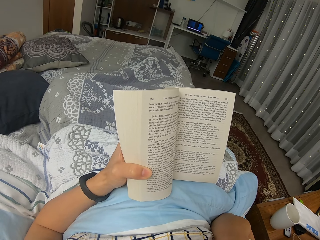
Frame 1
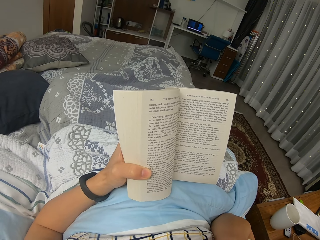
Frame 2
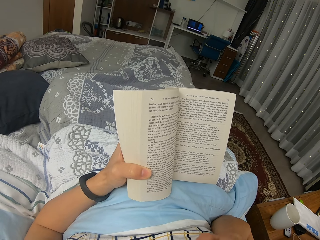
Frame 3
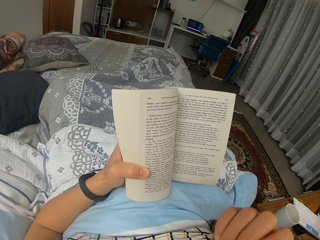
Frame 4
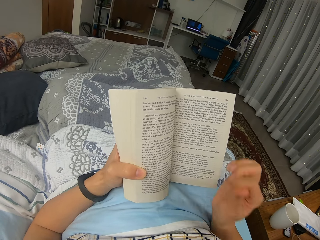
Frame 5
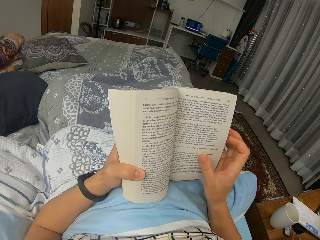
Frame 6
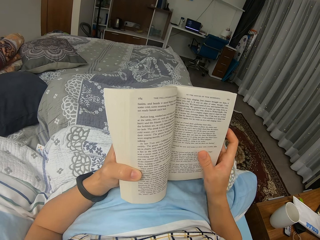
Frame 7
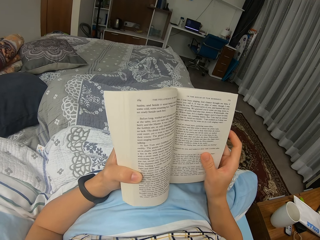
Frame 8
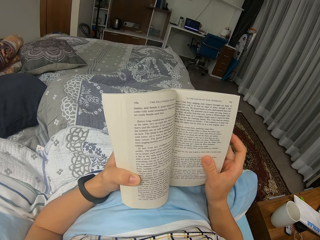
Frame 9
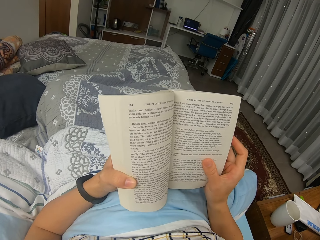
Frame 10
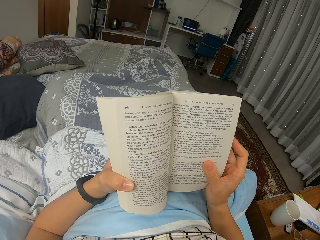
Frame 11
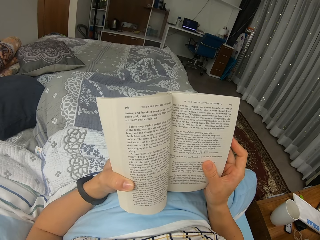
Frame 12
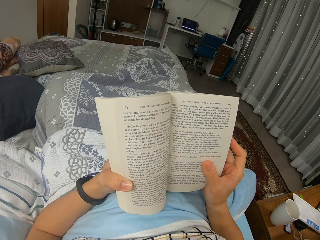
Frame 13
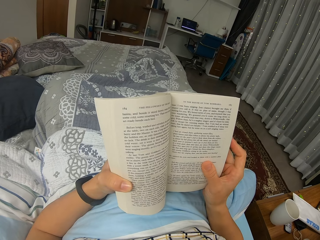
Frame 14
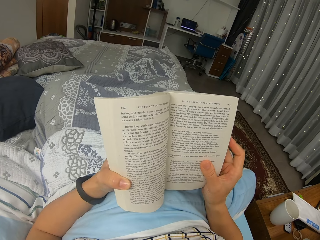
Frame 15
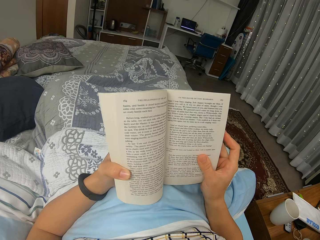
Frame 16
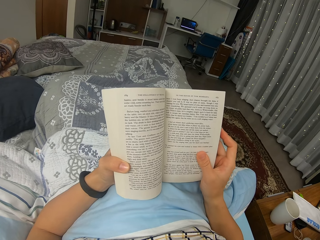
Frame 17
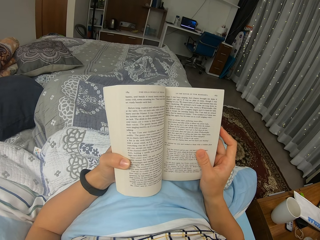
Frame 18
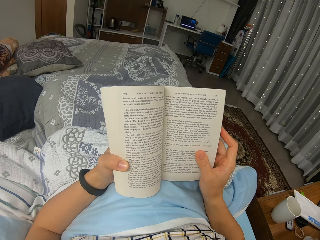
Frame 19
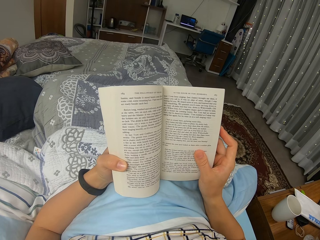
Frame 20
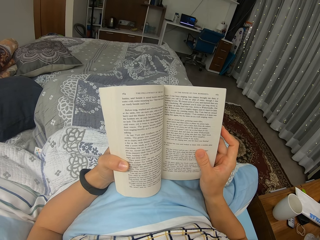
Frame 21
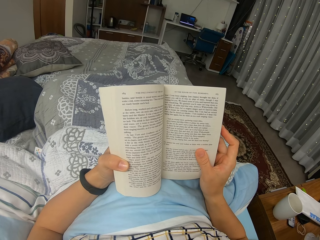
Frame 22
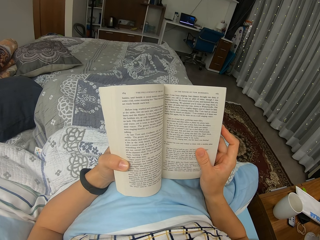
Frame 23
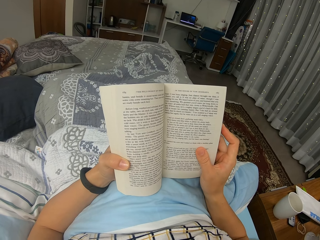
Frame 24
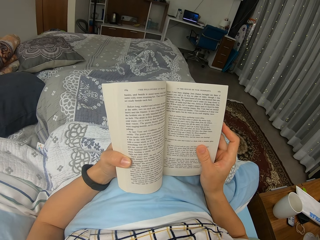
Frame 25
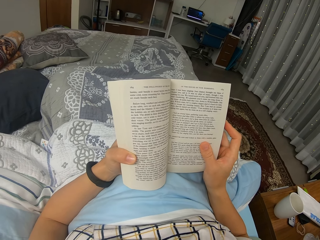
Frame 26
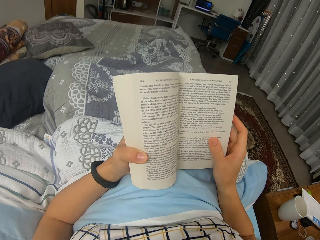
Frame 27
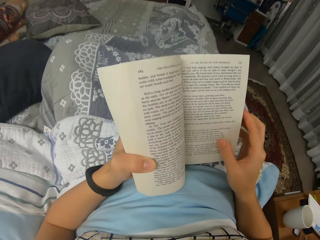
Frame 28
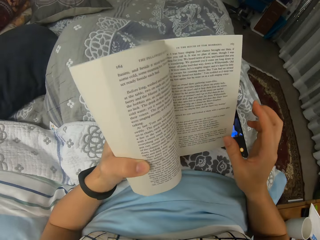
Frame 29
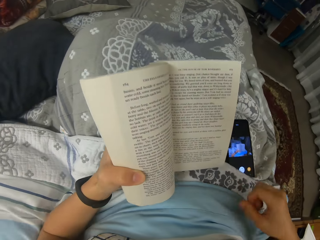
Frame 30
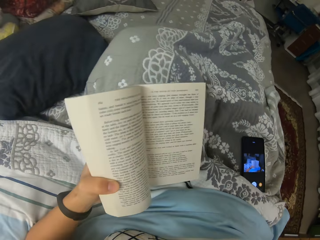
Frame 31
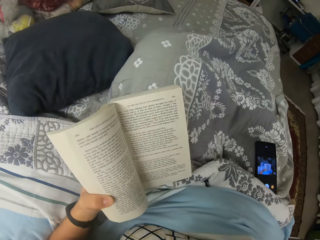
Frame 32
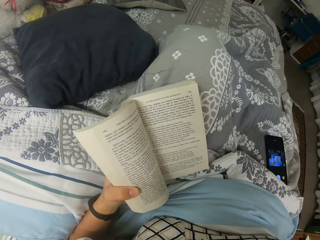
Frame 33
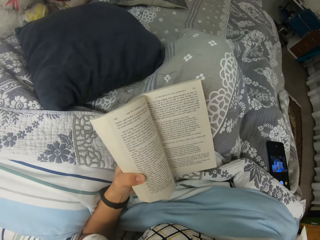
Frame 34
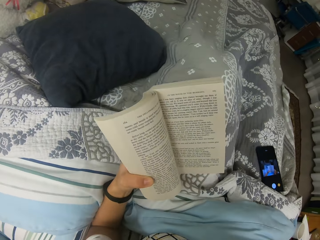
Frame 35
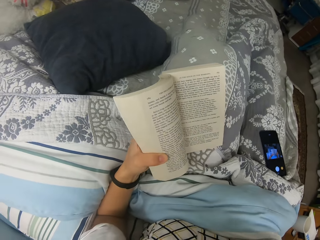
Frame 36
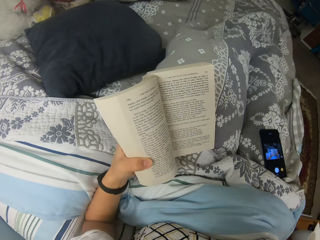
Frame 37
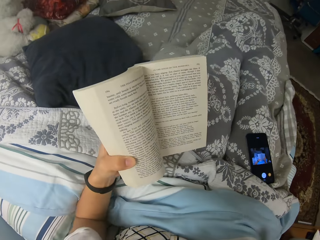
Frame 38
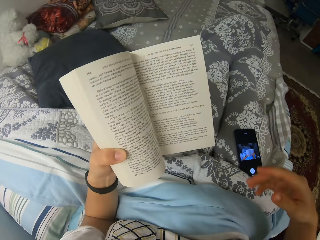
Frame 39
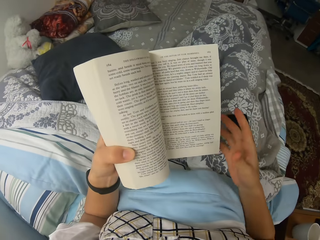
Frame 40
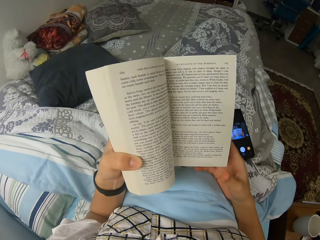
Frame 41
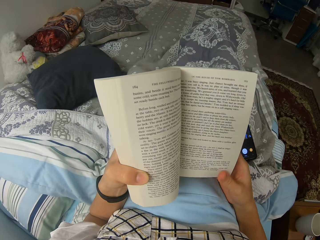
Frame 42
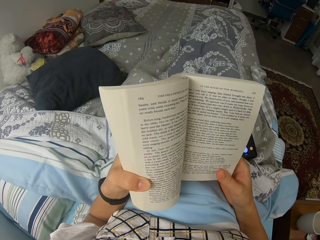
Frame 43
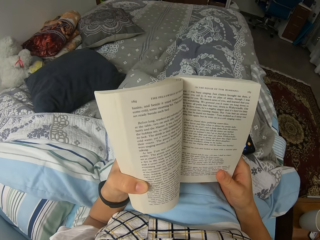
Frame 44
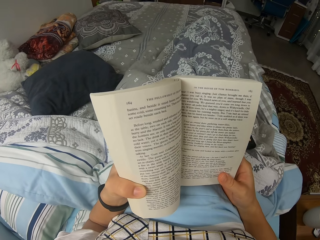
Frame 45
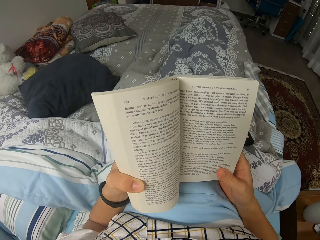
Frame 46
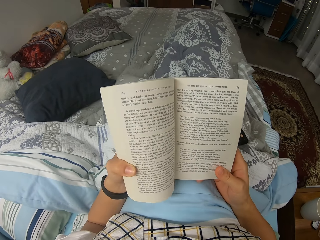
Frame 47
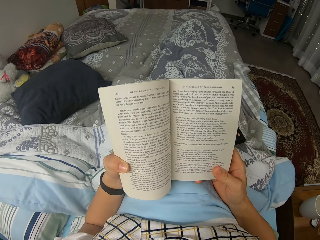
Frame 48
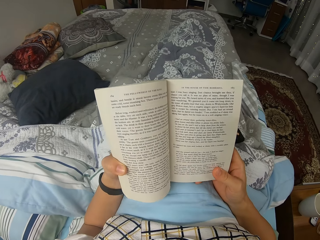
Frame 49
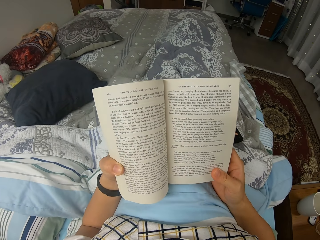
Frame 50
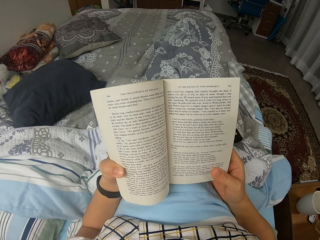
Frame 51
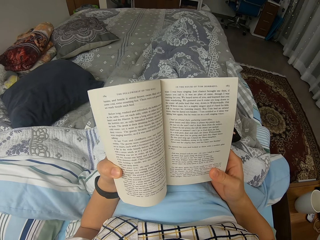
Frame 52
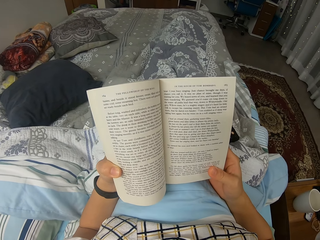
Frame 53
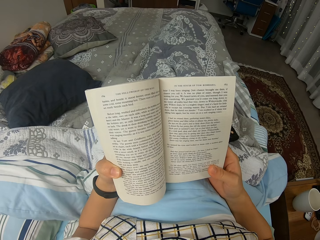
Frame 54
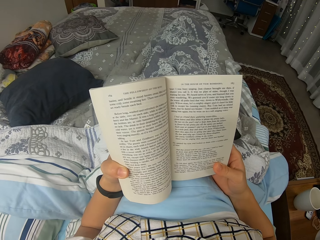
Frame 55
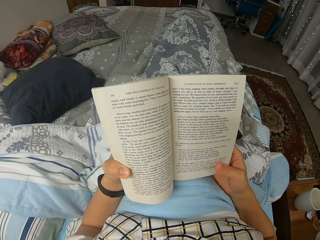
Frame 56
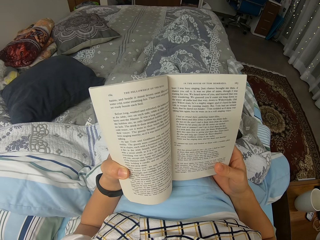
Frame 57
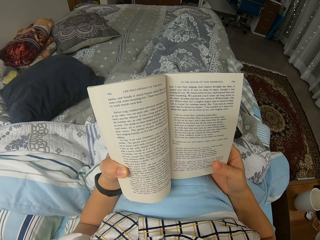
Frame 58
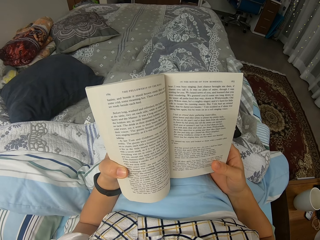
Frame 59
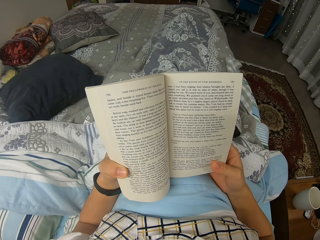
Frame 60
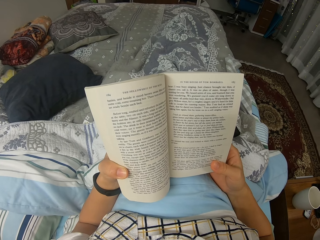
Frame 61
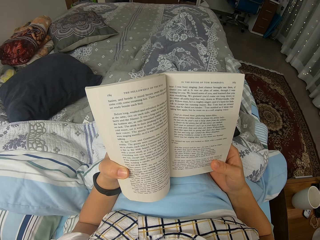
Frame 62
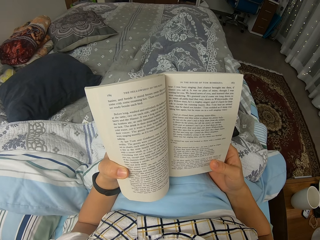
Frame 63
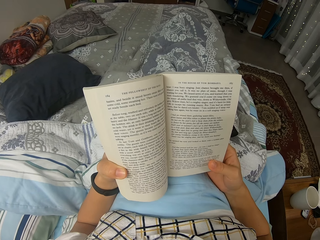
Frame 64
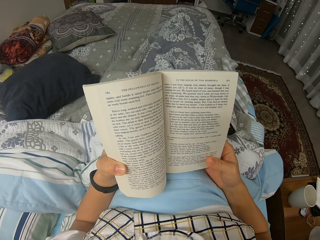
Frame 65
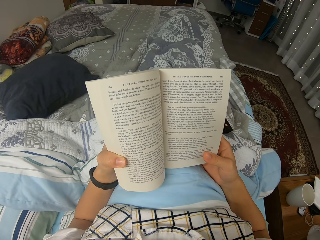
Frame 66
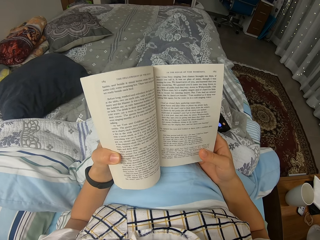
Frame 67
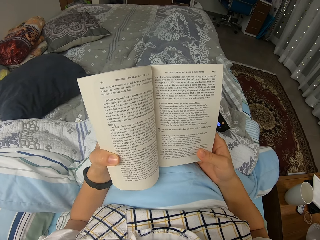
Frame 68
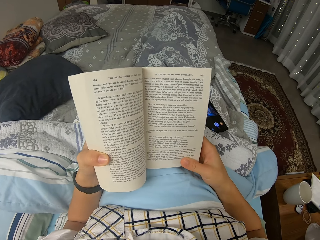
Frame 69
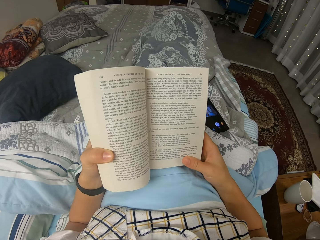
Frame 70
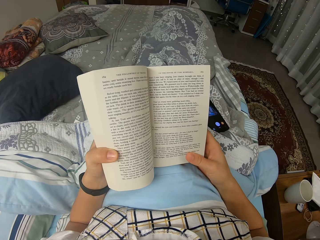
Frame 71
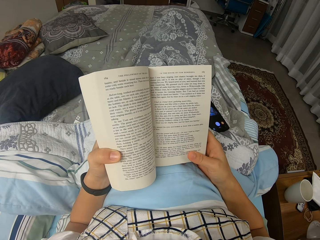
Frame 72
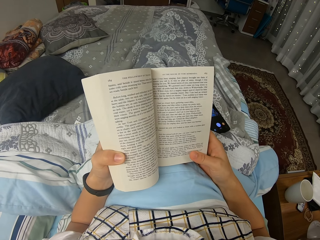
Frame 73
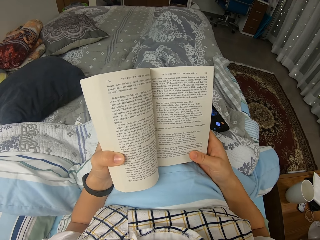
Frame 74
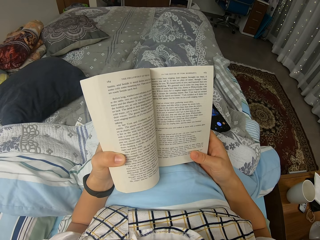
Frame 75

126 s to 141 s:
The camera wearer drops their hand. They hold the novel. They read through the novel. They hold the novel. They adjust their sitting position. They lift their hand. They move. They read through the novel. They hold the novel.

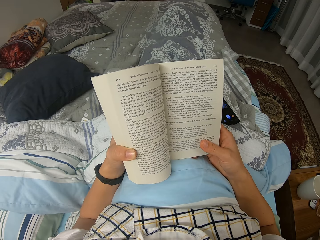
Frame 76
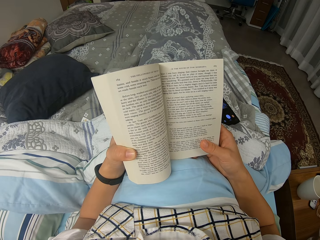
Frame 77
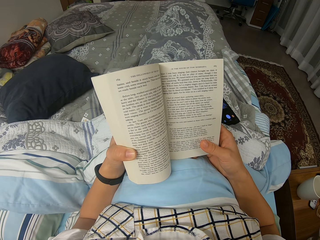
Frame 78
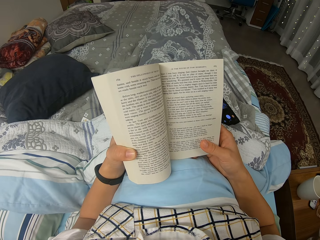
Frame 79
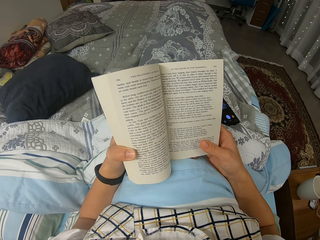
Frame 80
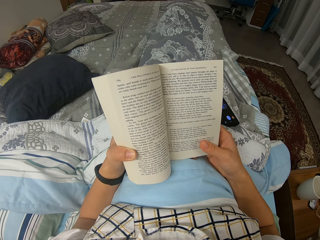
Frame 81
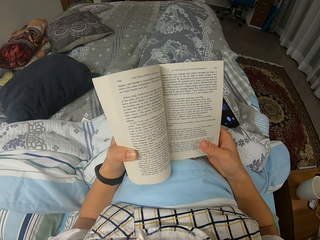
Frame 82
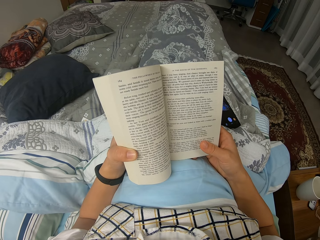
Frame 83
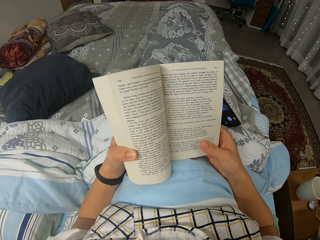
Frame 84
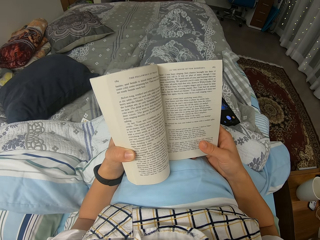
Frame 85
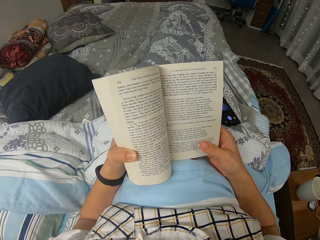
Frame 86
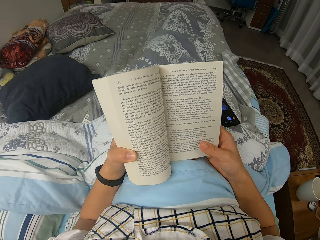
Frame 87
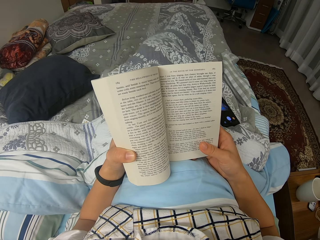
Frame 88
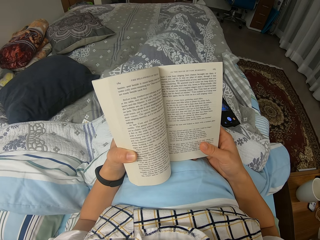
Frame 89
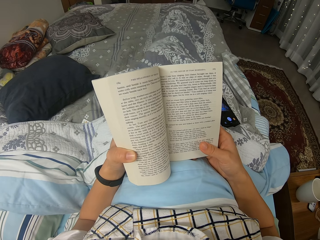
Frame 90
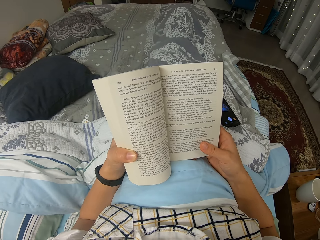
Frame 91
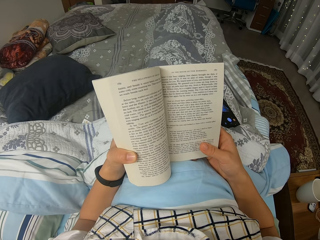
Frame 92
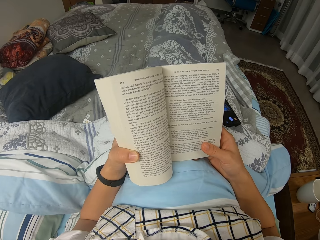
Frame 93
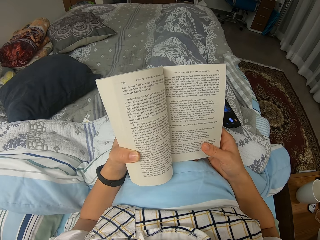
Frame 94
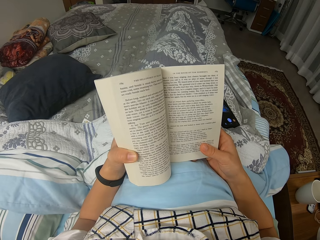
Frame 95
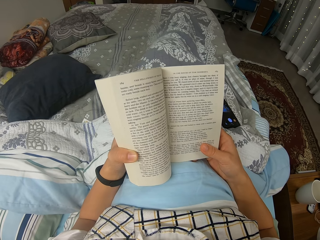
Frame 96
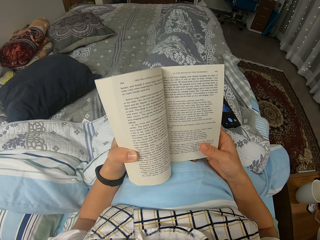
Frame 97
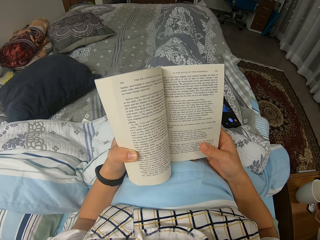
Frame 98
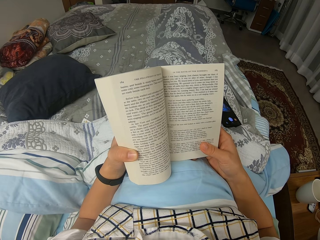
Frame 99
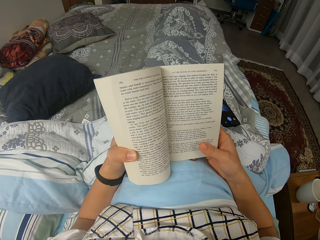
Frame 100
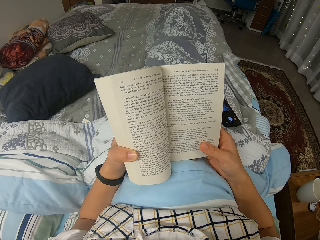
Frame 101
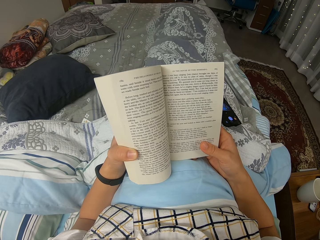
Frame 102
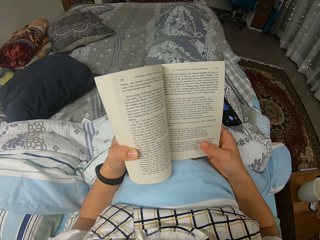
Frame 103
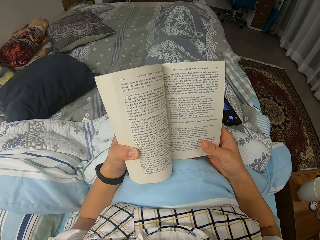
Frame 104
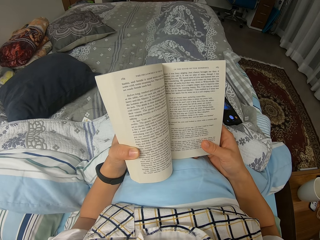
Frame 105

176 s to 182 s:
The camera wearer reads through the novel. They hold the novel. They move their legs.
